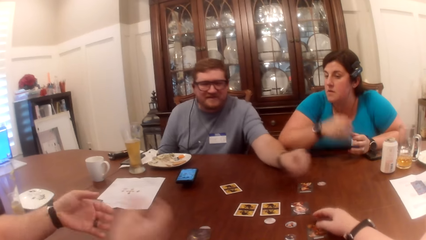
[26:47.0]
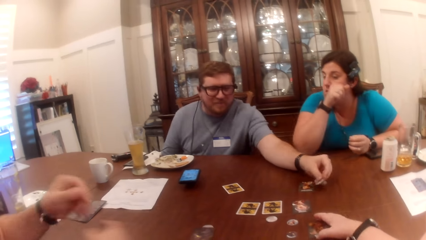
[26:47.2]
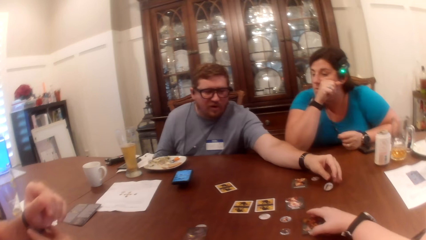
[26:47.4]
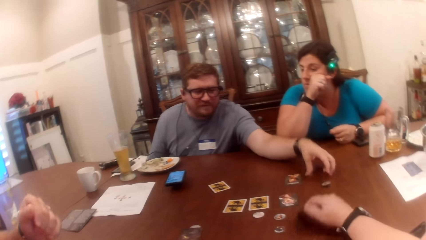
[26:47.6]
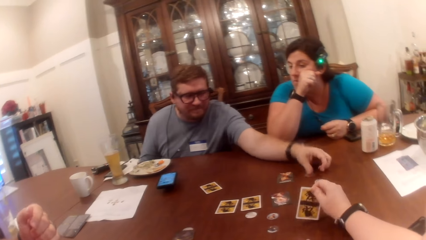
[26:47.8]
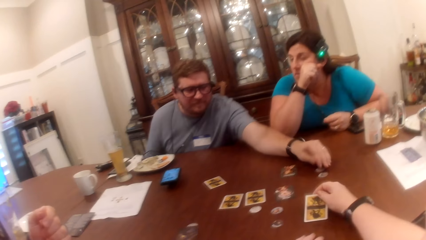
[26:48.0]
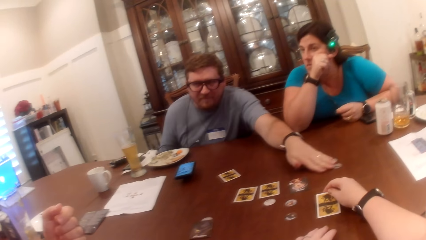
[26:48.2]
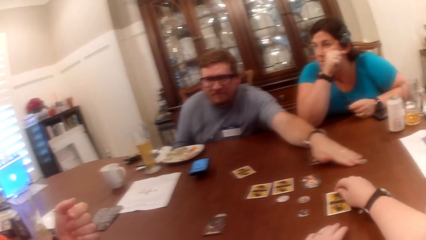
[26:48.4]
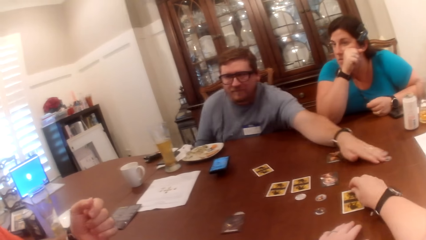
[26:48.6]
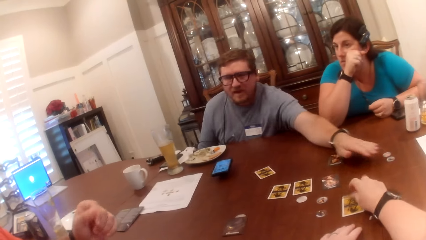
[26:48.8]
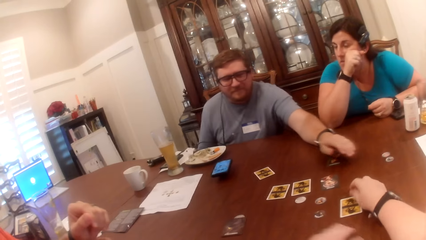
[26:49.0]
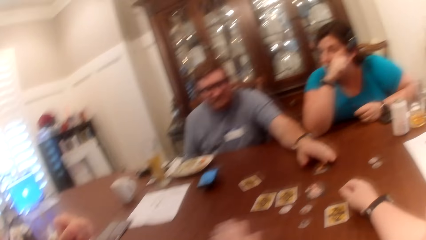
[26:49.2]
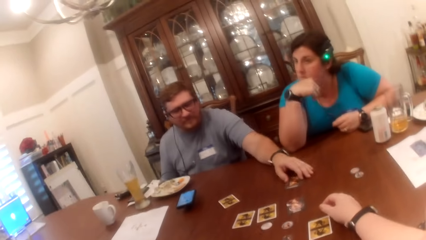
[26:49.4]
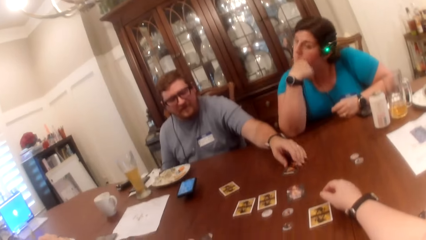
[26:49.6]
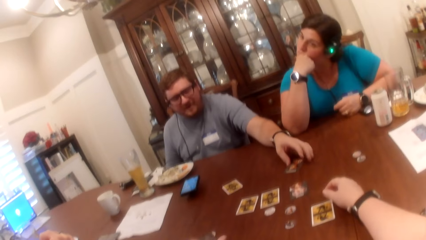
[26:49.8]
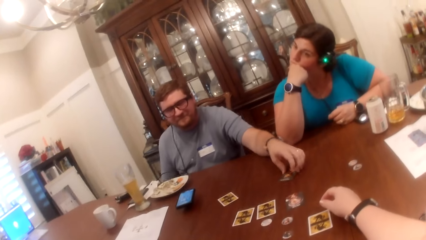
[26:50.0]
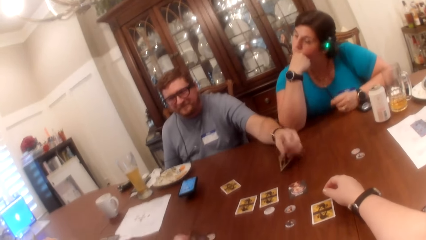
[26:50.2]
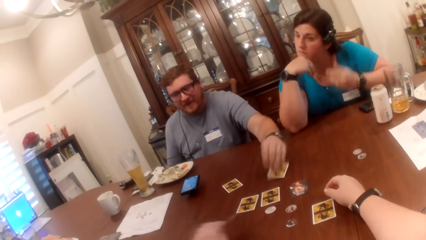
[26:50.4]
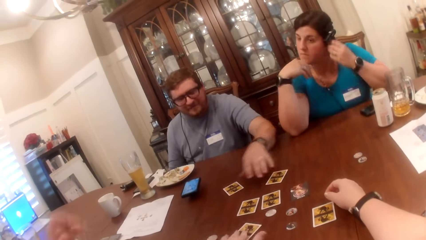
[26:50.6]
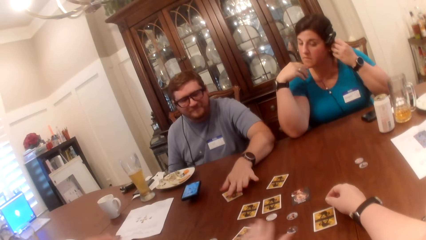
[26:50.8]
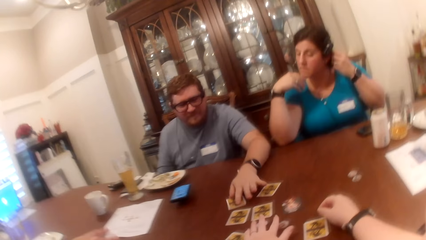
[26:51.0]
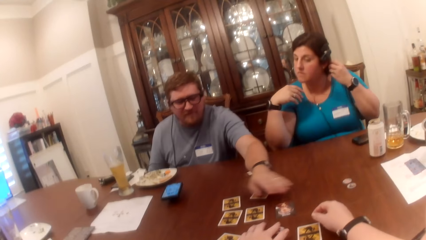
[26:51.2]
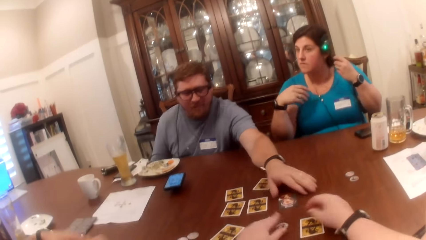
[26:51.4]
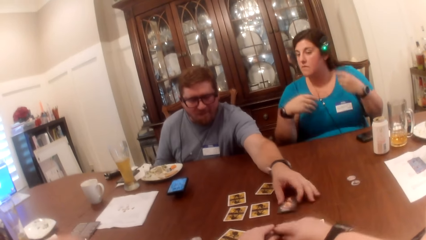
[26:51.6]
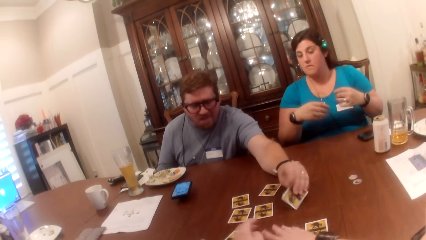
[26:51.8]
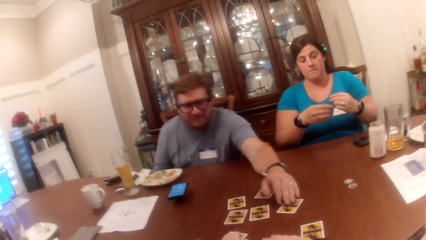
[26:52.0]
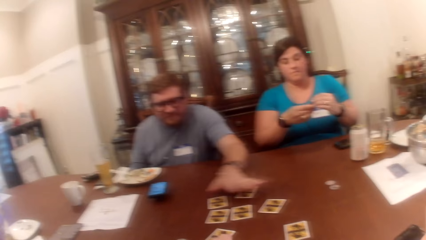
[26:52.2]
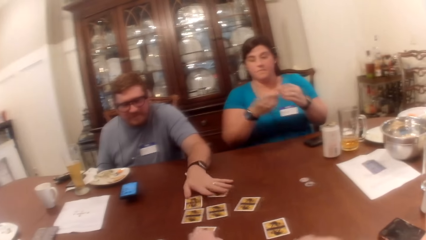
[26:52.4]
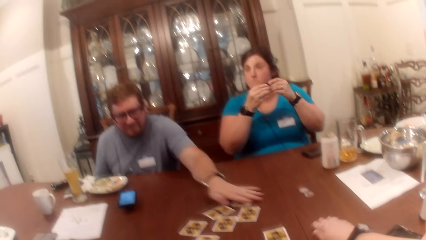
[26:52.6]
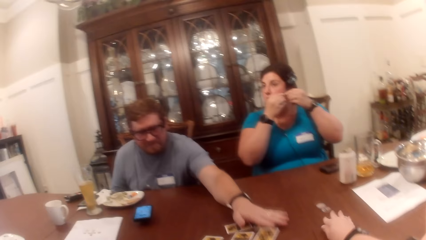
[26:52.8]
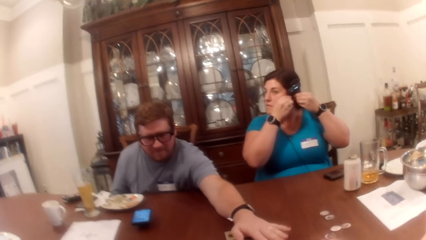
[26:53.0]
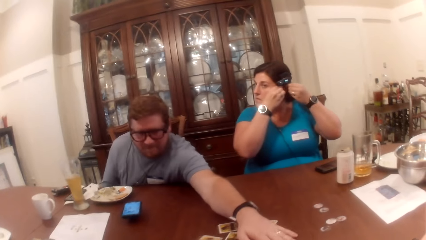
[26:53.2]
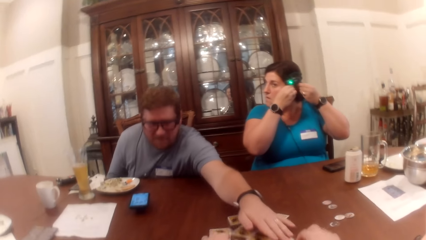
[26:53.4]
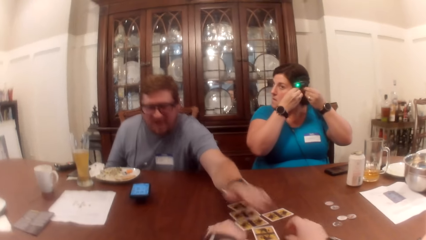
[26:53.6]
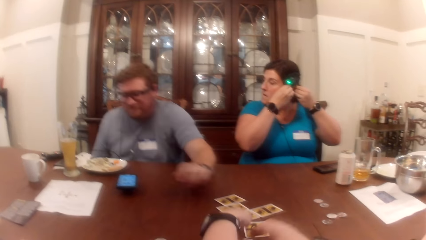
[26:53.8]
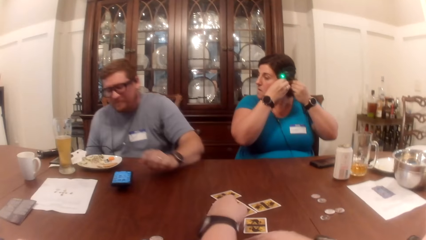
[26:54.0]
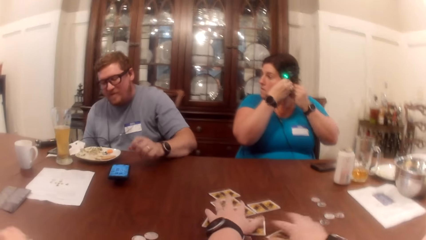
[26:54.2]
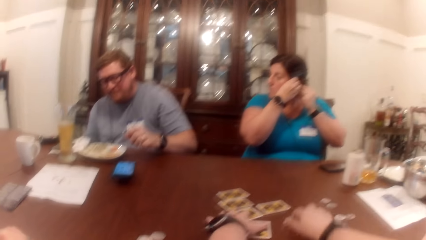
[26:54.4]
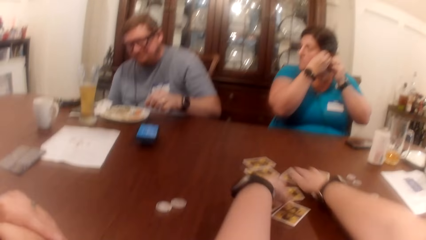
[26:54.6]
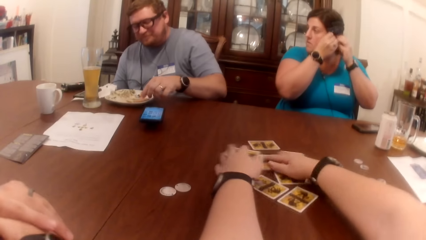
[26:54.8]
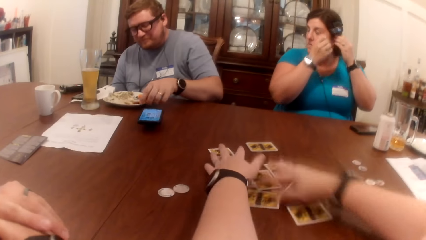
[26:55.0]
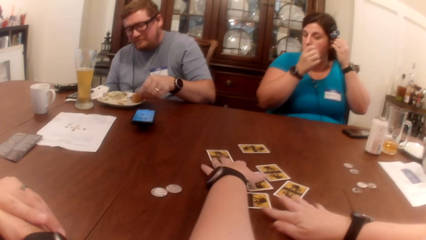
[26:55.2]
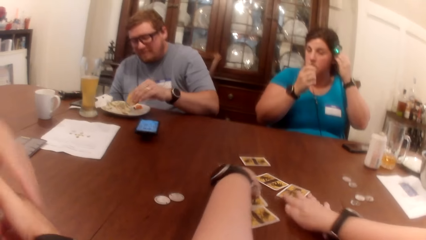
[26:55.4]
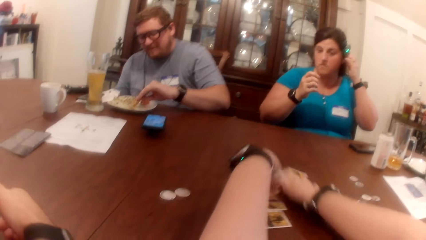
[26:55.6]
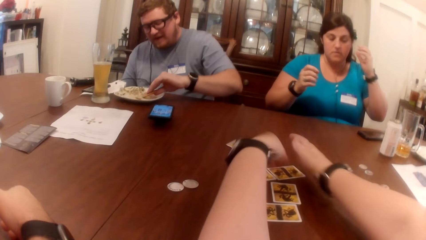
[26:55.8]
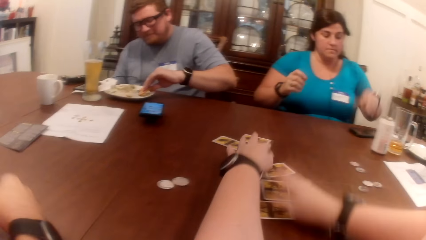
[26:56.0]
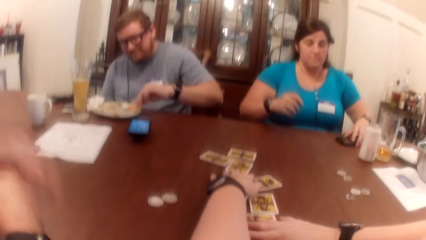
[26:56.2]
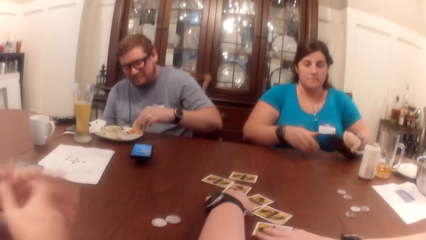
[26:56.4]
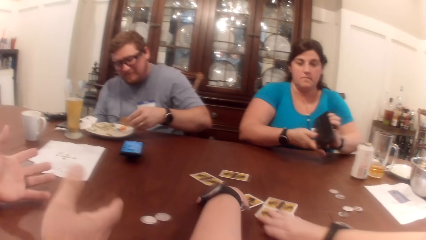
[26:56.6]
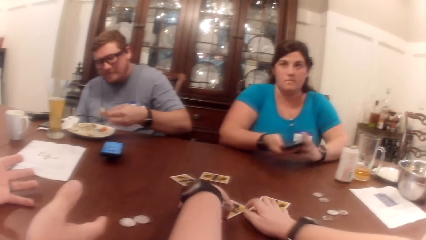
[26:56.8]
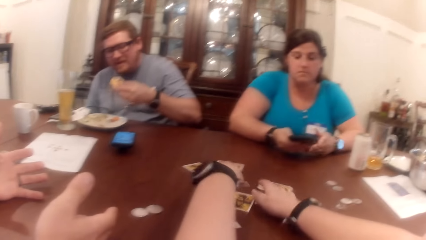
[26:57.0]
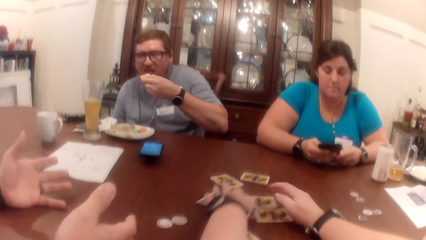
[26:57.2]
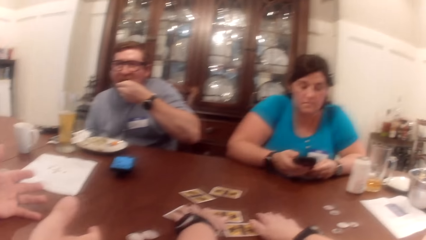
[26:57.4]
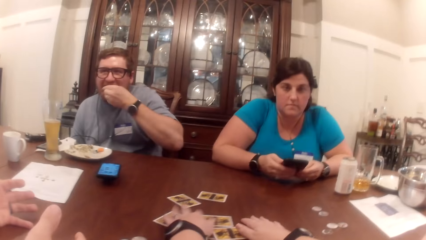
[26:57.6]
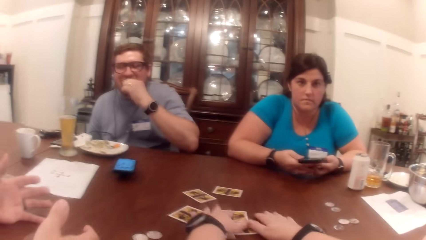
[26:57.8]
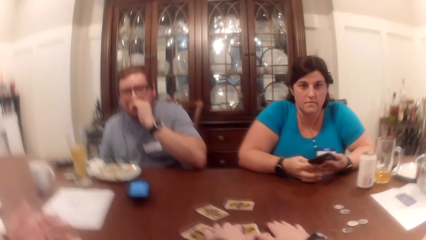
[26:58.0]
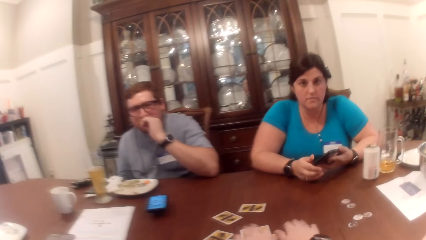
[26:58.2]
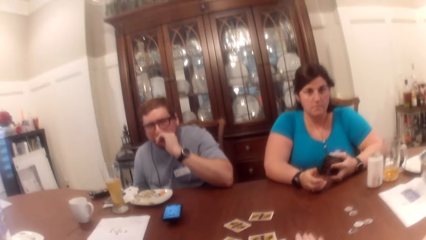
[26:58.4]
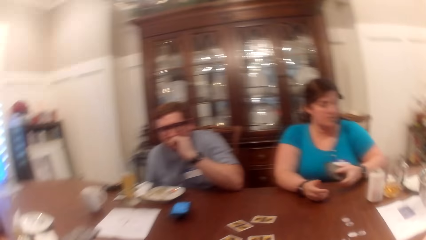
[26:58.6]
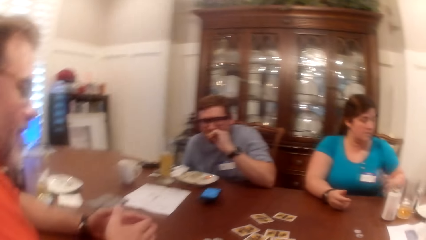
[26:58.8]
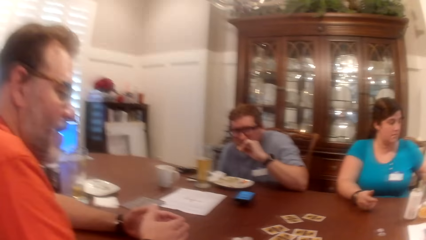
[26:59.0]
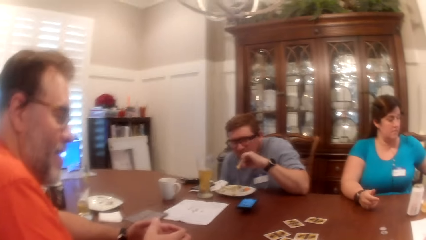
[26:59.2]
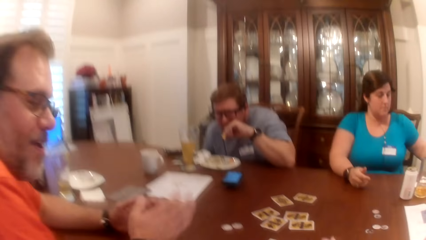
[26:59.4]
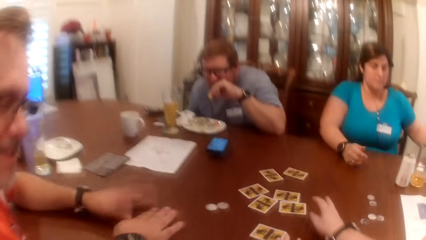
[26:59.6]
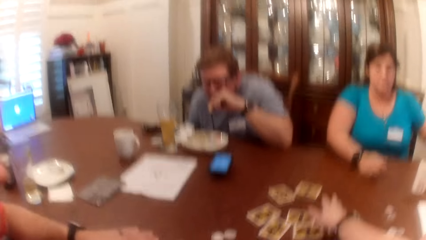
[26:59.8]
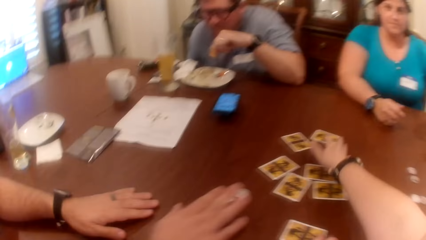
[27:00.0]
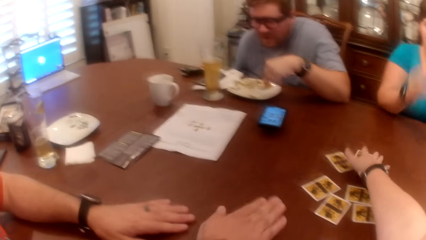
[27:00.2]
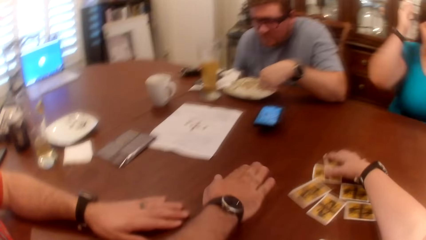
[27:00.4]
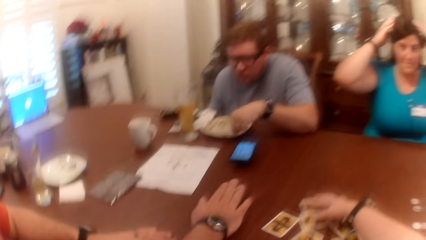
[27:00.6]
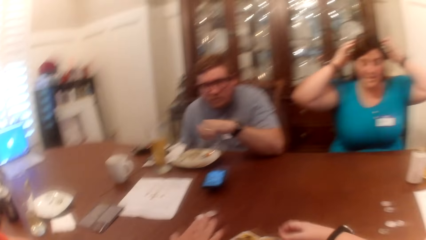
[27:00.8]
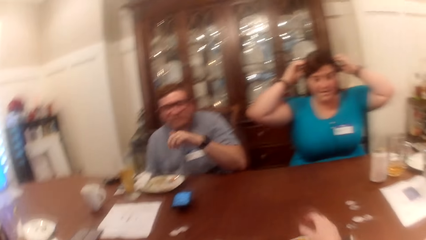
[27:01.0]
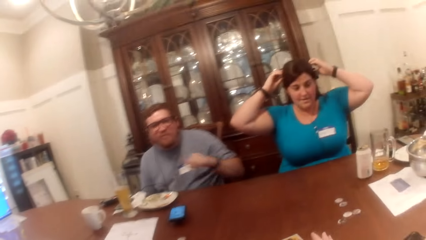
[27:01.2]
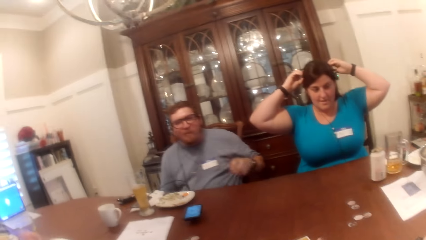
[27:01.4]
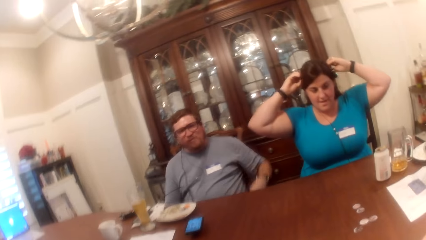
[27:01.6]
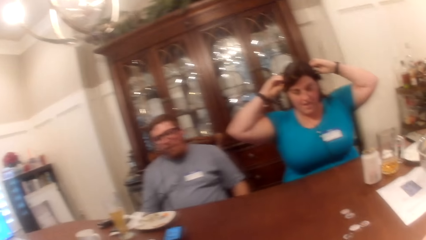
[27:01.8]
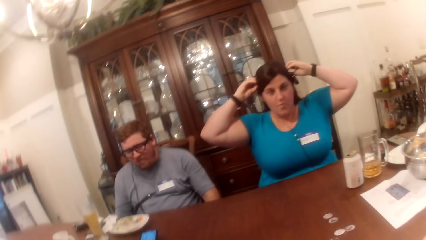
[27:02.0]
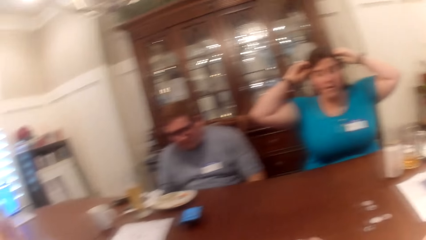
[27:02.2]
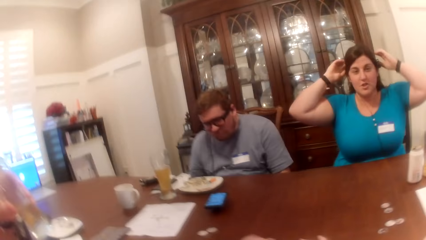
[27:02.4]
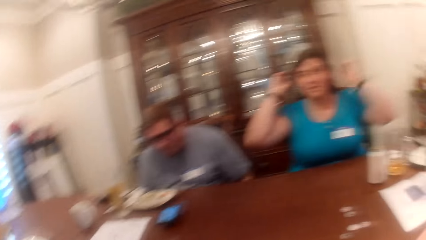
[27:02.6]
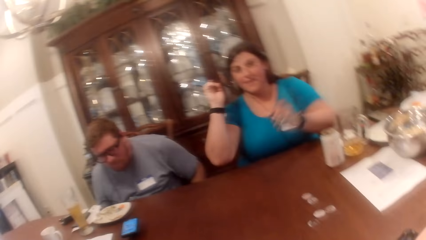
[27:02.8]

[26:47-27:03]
A man picks the game token from the table with his left hand. The camera wearer flips a card on the table with her right hand. A woman places her right hand on her cheek. The man drops the game token in his left hand on the table. Another man adjusts a watch in his left hand with his right hand. The first man shifts a game token on the table with his left thumb, shifts two game tokens on the table with his left hand, and flips a card from the table with his left hand. The woman rests her chin on her right hand. The camera wearer picks a card from the table with her left hand and drops the card in her left hand on the table. The woman removes an earring from her left ear with her left hand. The first man shifts a card on the table with his left hand. The camera wearer shifts a game token on the table with her right hand. The first man flips a card on the table with his left hand. The camera wearer drags the game token on the table with her right hand and pushes a card on the table forward with her left hand. The woman holds the earring with both hands. The first man pushes cards on the table forward with his left hand. The woman wears the earring in her hands. The camera wearer shuffles the cards on the table with both hands. The first man picks a piece of cake from the plate on the table with his left hand. The woman picks the phone from the table with her left hand, holds the phone with both hands, and operates the phone with both hands. The first man eats the piece of cake in his left hand. The woman takes her right hand from the phone and drops the phone in her left hand on the table. The other man beats the table with both hands. The camera wearer gathers the cards on the table with her right hand. The first man drops the piece of cake in his left hand in the plate on the table. The woman adjusts her hair with both hands and takes her hands off her head.
